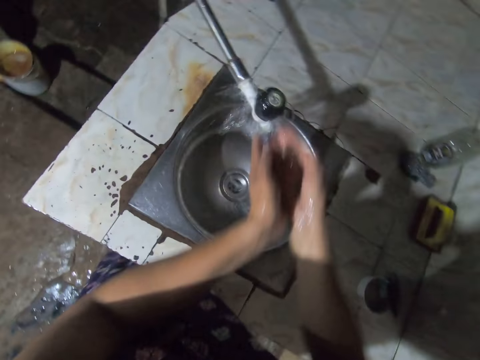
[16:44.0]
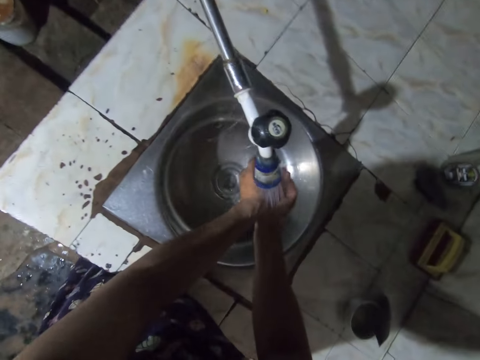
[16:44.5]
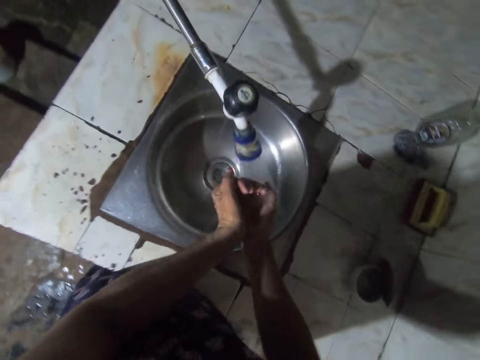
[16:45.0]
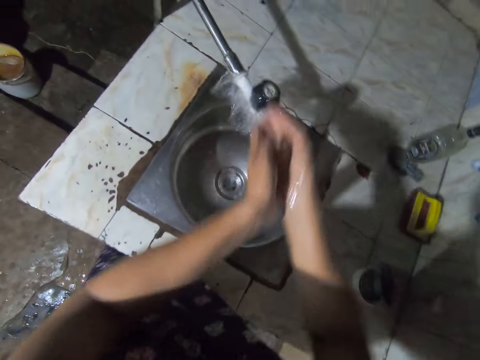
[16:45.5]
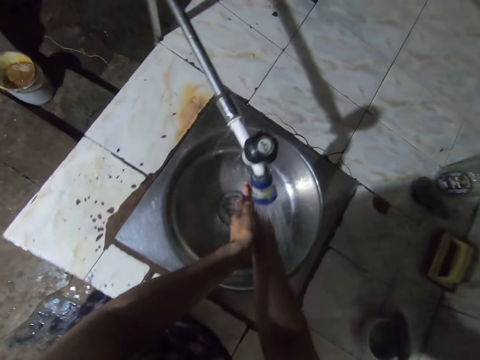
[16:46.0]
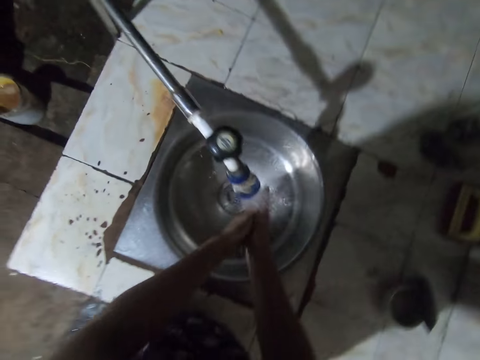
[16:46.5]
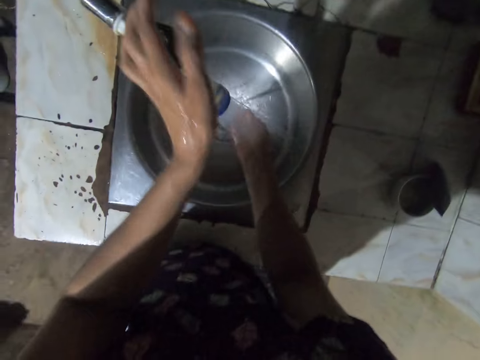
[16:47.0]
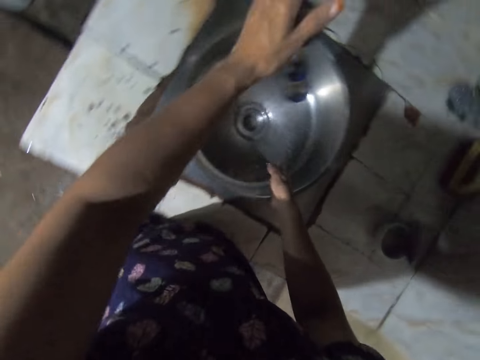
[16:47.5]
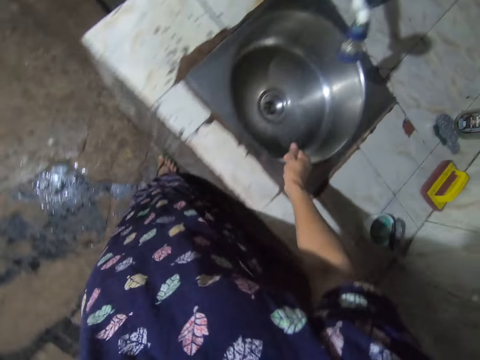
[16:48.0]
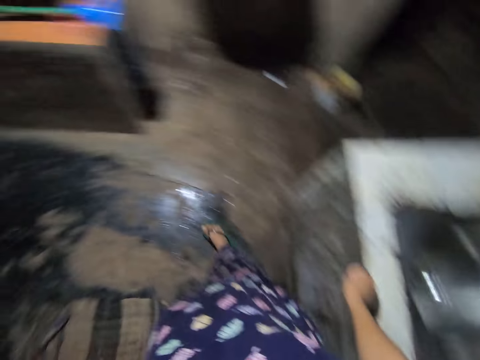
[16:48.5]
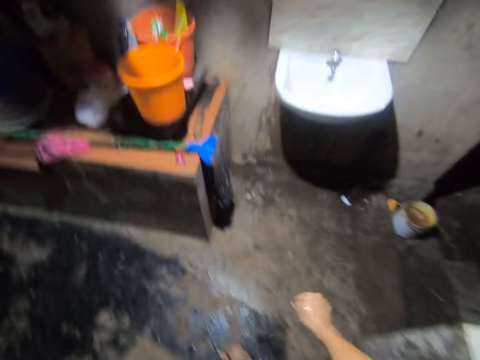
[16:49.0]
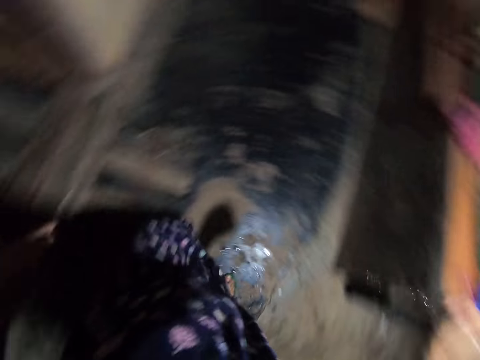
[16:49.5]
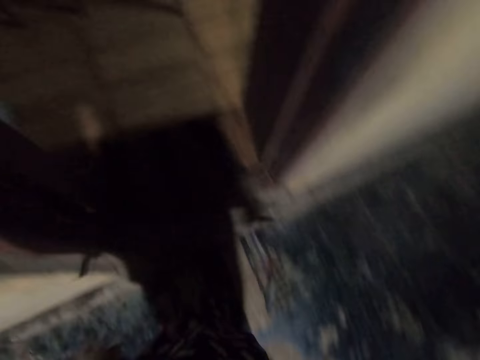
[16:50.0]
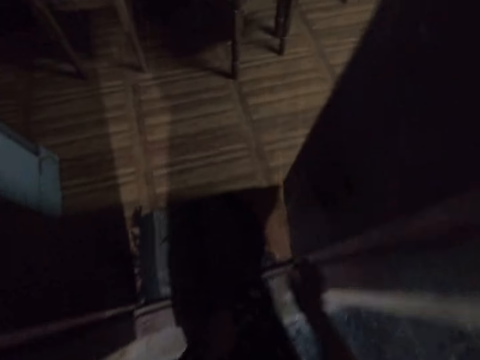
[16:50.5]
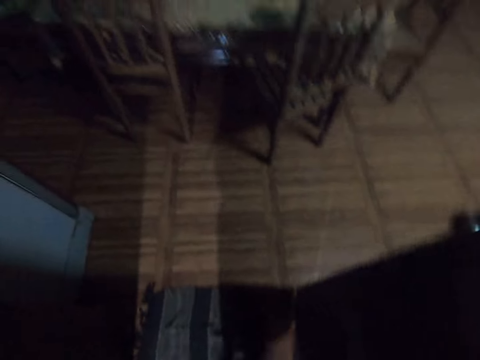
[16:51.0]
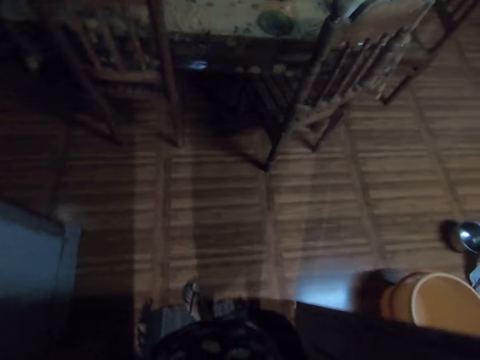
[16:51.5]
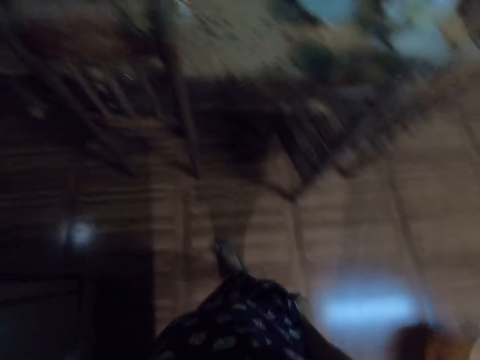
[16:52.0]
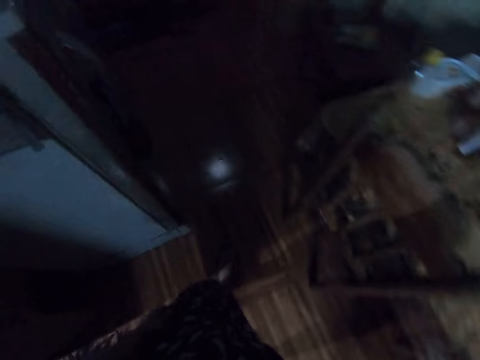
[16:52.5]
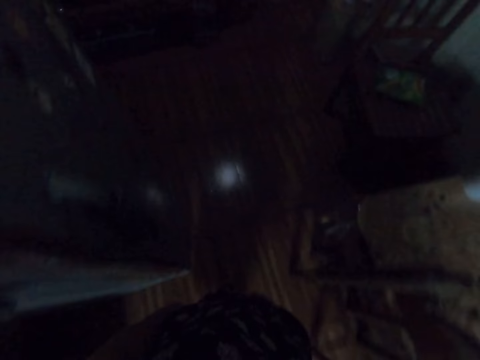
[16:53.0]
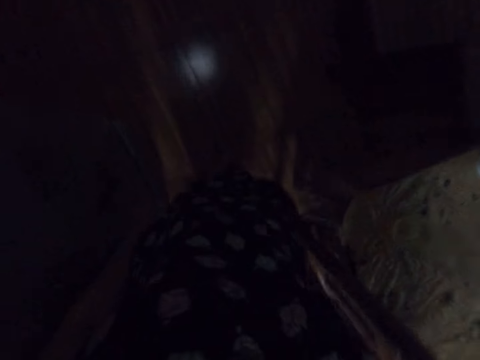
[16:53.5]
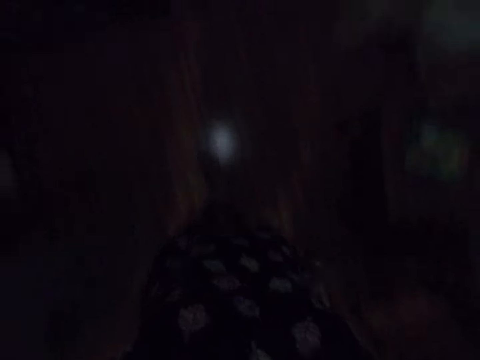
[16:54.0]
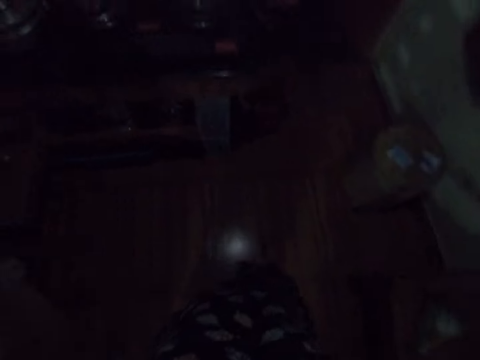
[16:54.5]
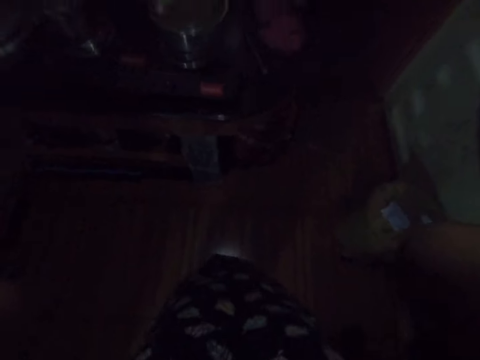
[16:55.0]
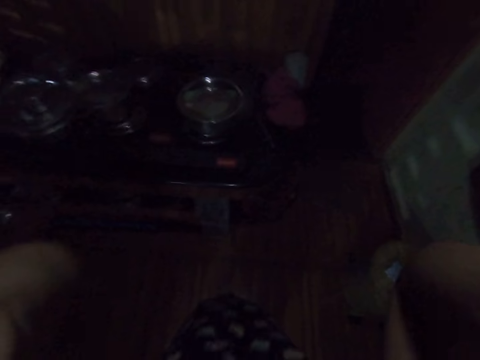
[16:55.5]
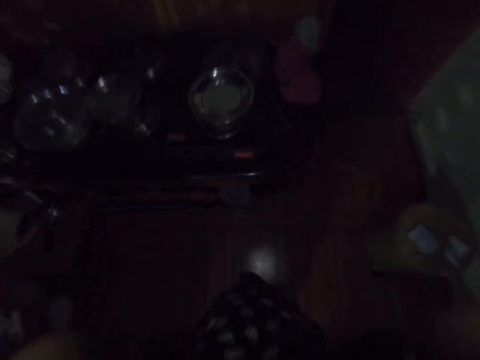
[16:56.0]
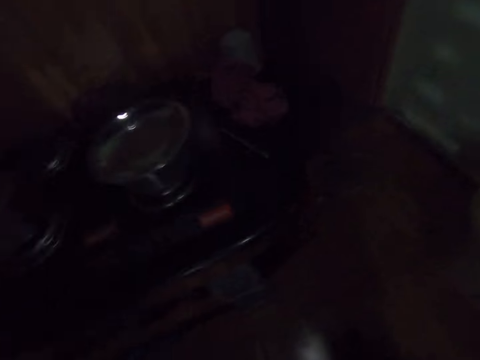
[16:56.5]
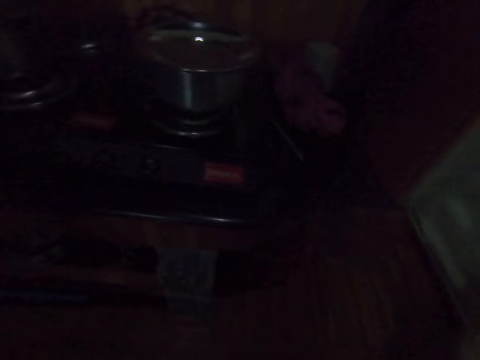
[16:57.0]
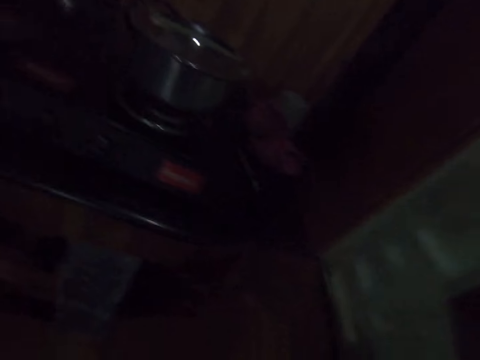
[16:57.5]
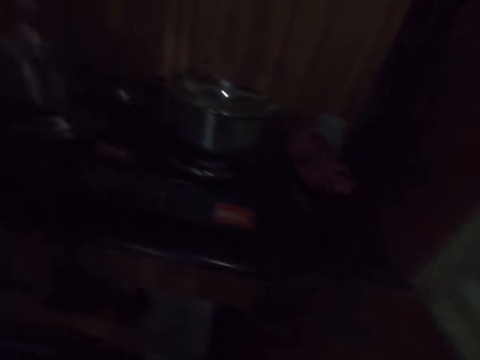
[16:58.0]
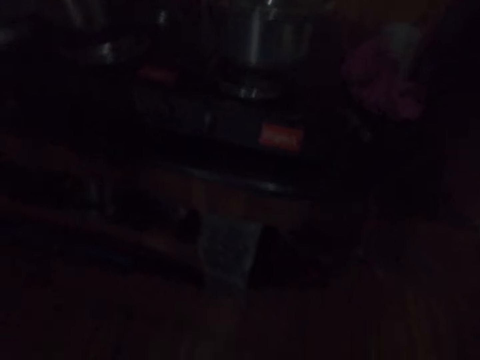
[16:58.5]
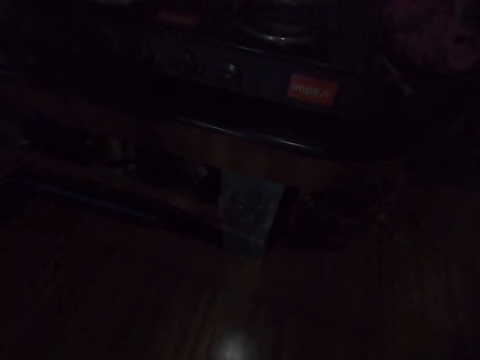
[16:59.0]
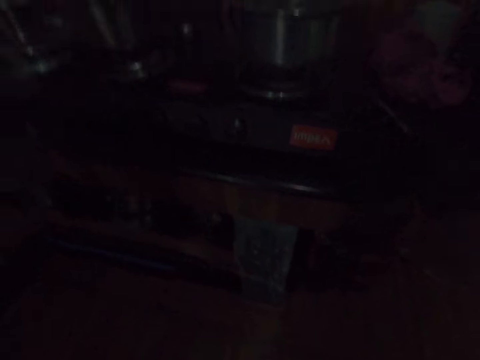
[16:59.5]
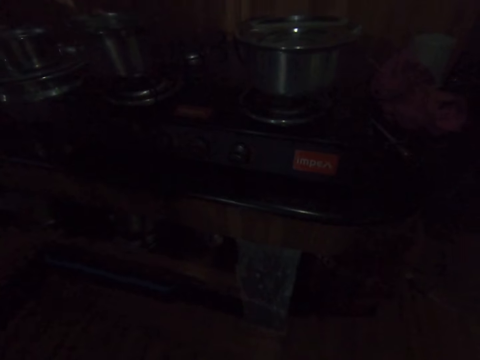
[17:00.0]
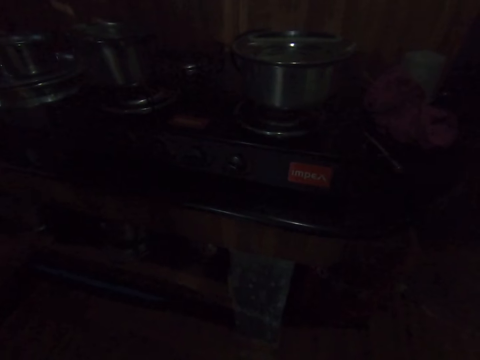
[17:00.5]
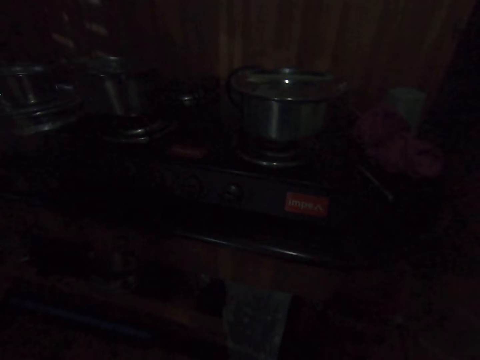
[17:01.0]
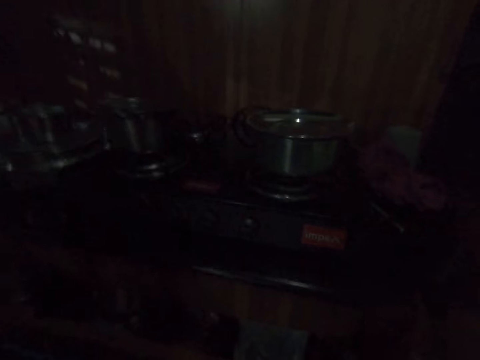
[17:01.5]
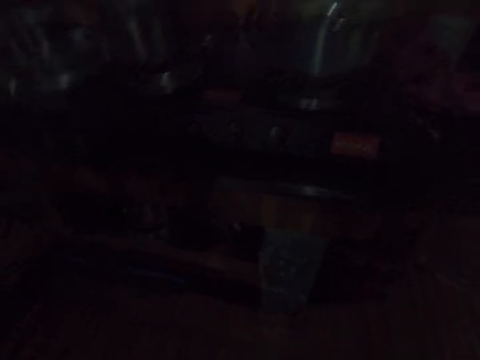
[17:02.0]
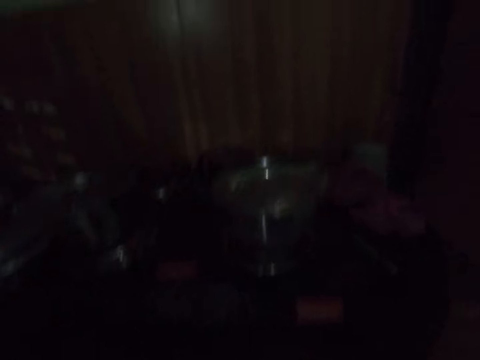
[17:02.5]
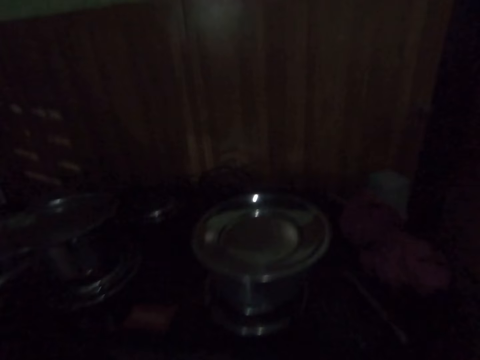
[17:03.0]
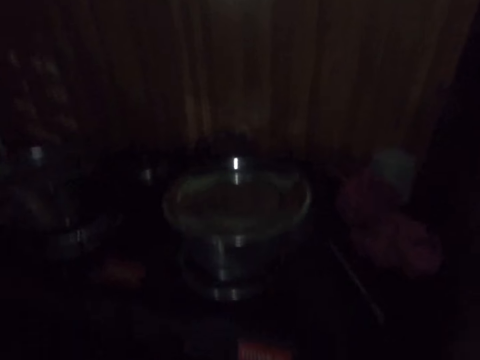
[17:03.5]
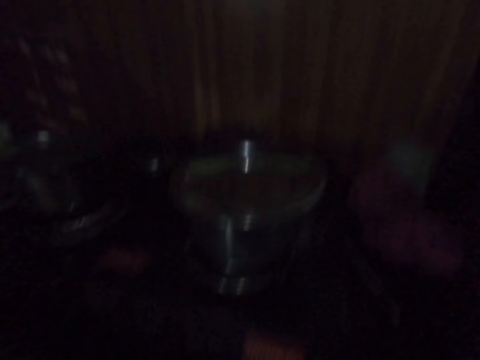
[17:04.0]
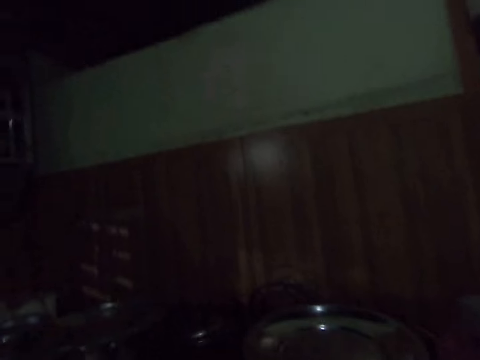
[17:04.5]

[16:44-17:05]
The camera wearer rinses the tap. She closes the tap with her left hand. She walks around the kitchen. She walks towards the dining. She looks down. She lifts her hands. She looks around the kitchen. She looks down on the cooker.
